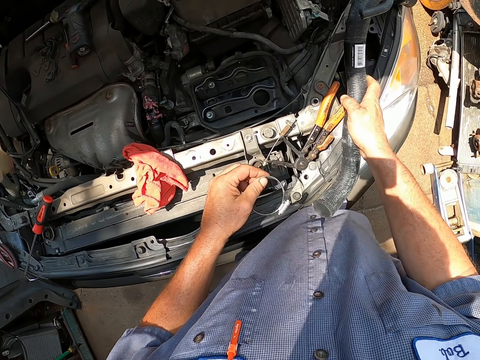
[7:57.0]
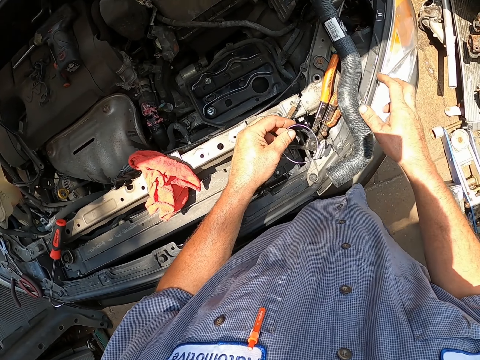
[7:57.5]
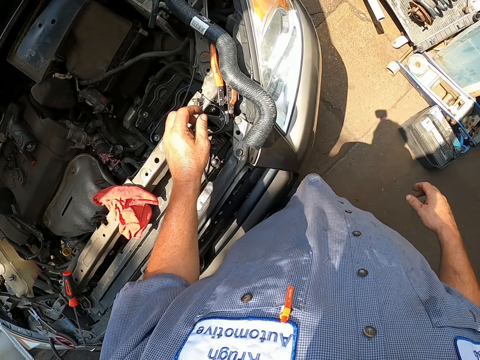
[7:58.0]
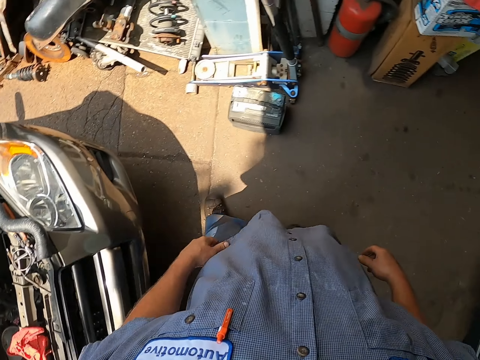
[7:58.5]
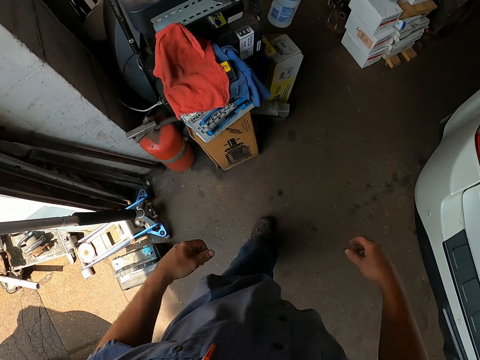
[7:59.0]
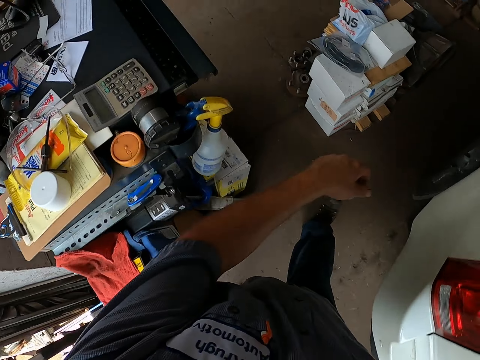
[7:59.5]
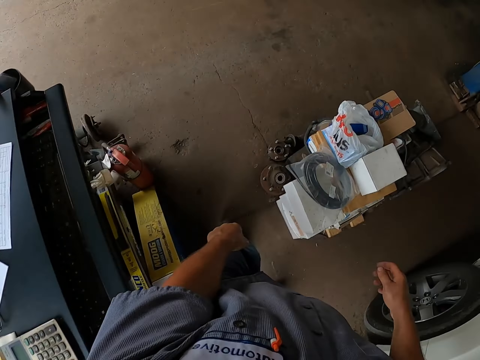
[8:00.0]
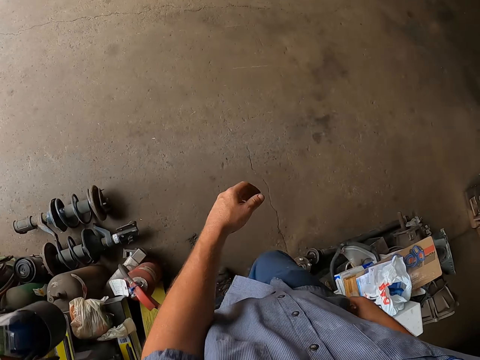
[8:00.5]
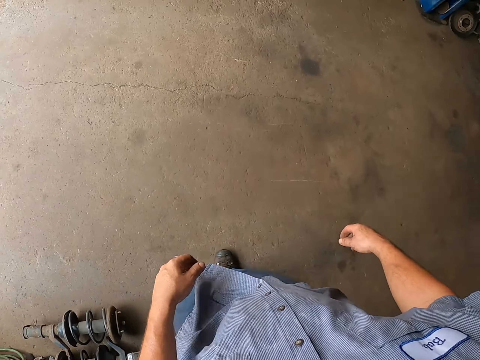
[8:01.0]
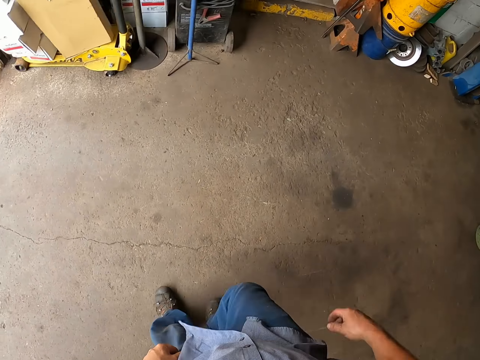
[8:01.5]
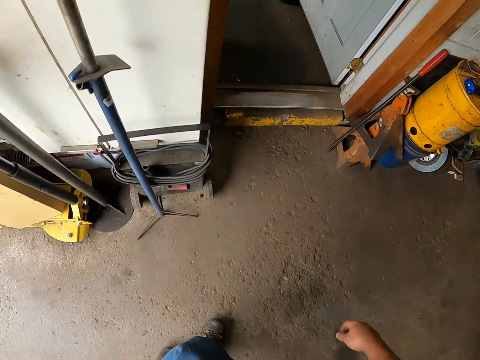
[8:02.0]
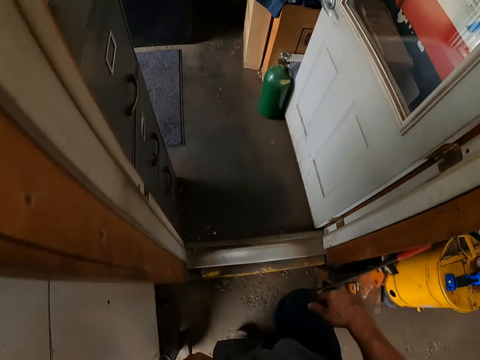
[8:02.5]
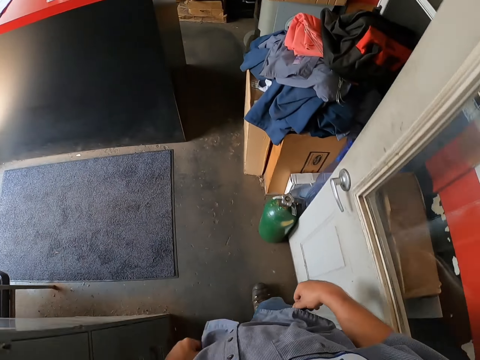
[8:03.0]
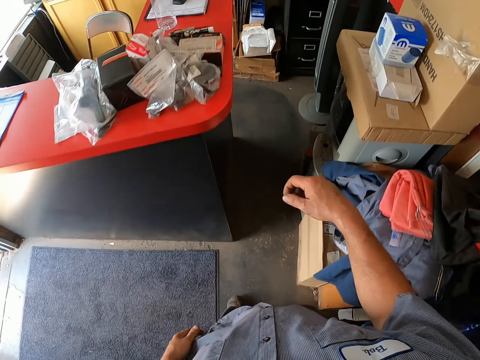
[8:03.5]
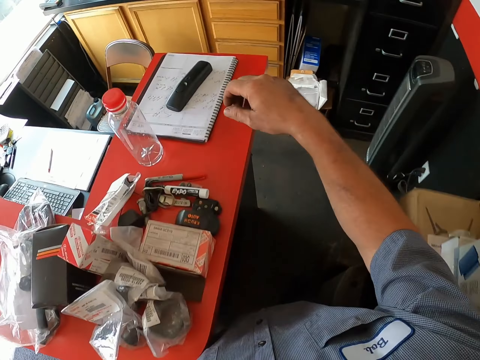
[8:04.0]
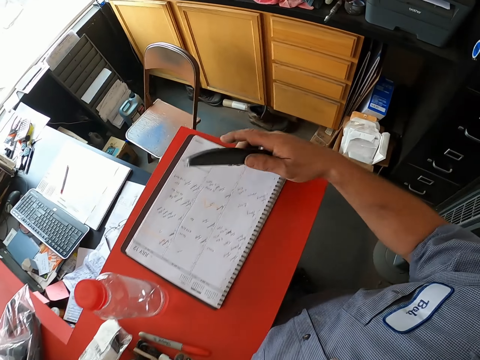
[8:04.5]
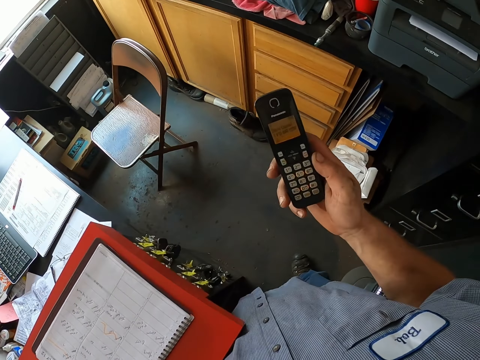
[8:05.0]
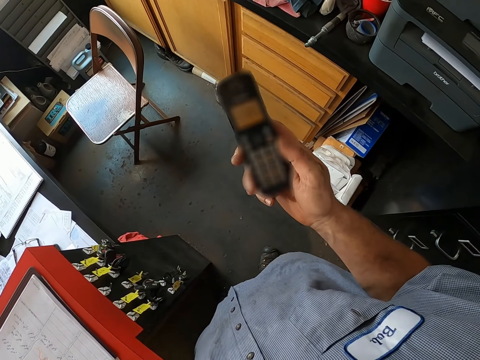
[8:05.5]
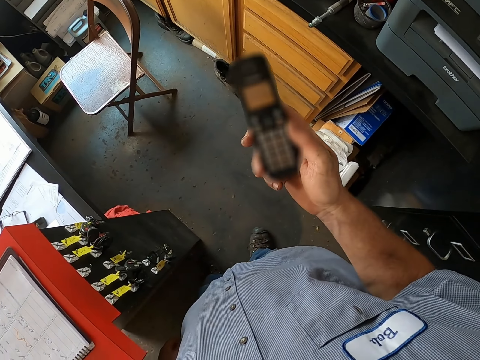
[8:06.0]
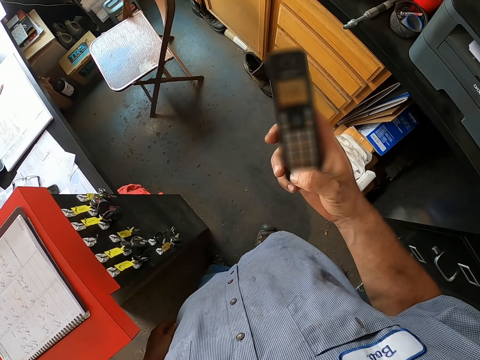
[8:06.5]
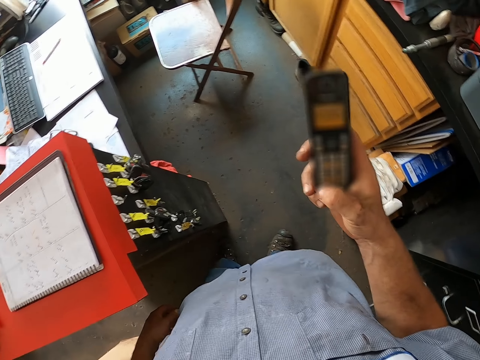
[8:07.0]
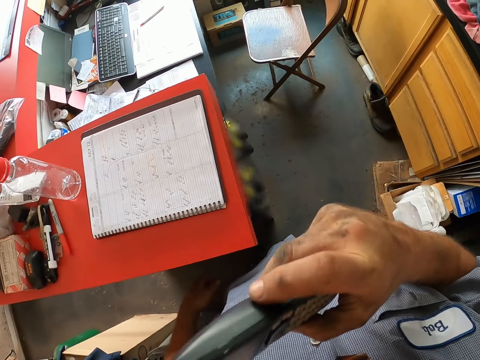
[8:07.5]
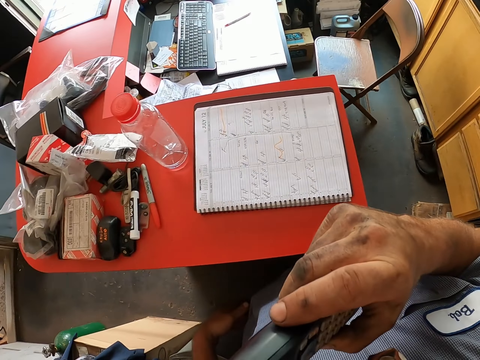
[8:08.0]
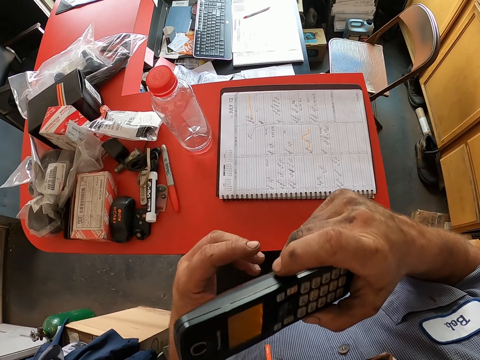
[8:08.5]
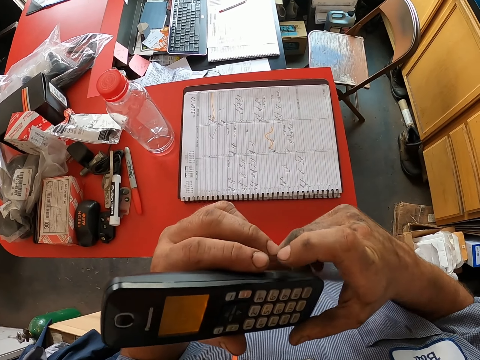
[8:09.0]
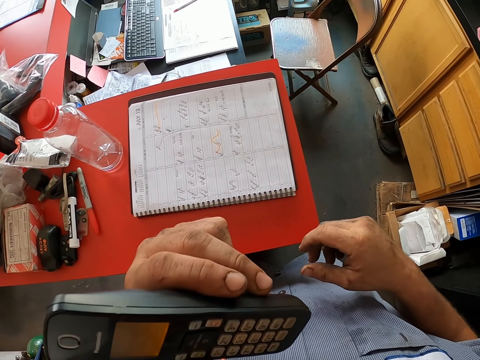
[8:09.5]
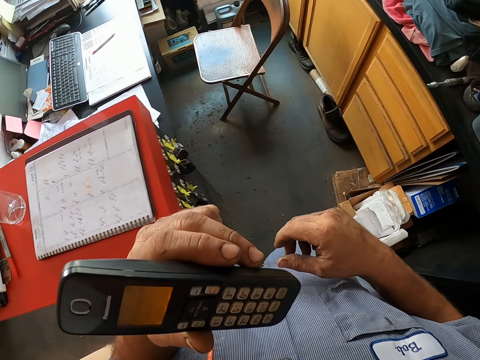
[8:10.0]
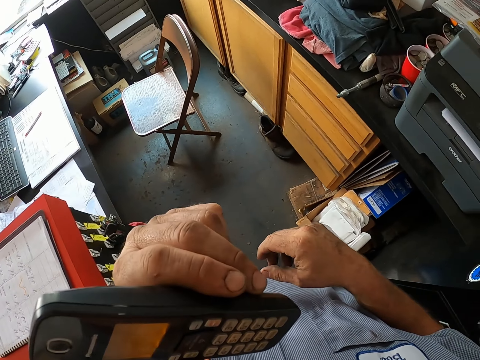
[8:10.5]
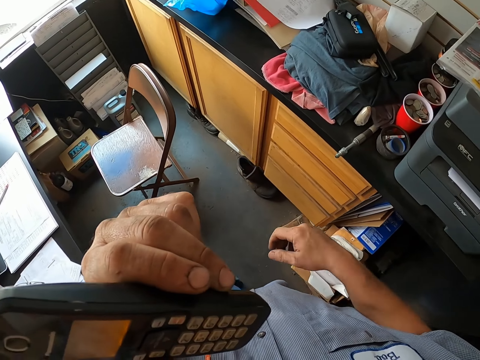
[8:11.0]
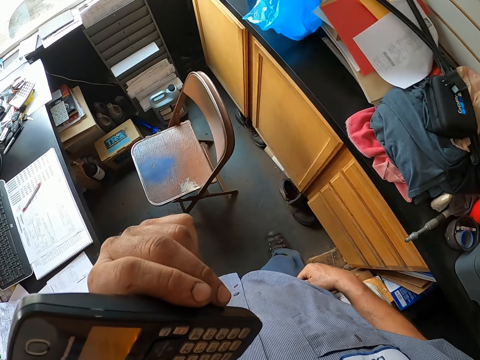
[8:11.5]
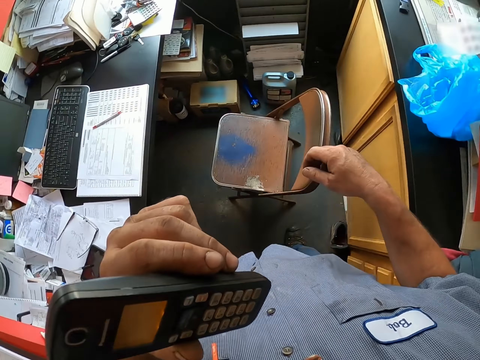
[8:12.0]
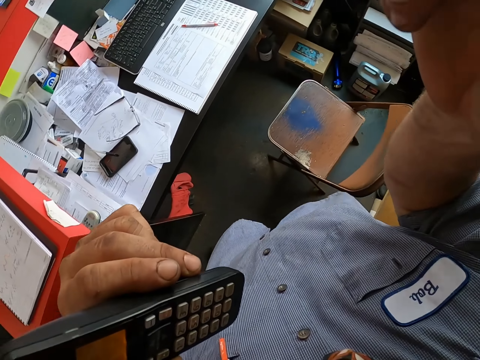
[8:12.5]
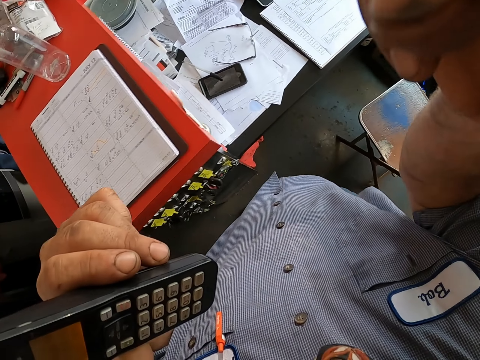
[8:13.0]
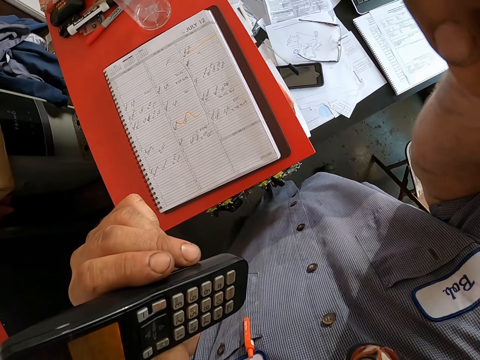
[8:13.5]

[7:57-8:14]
The camera wearer puts something and the exhaust pipe on the car. They move around the garage. They get into an office. They pick up their phone. They scroll the phone. They hold the phone.
